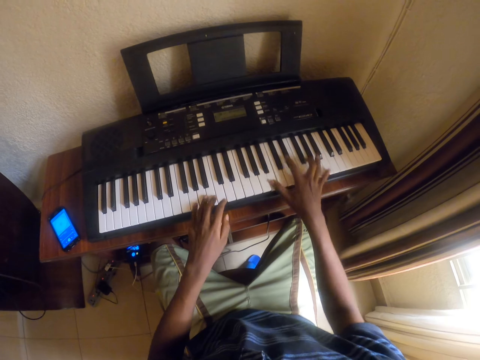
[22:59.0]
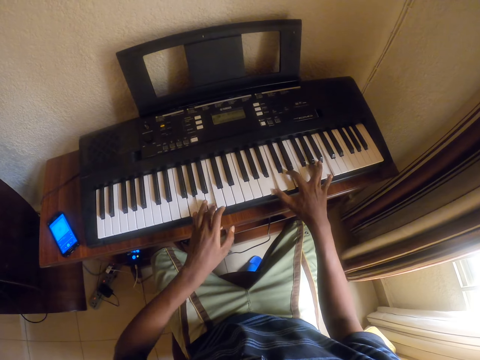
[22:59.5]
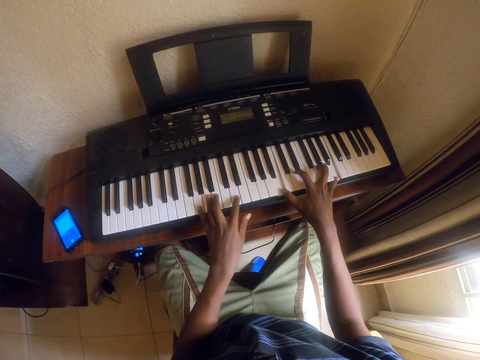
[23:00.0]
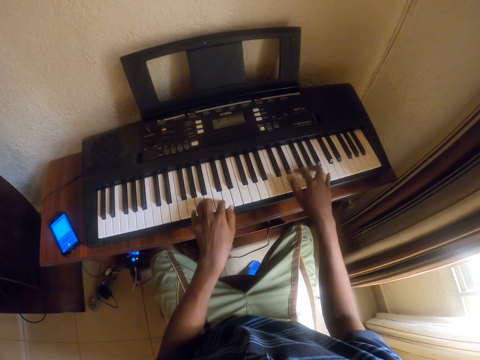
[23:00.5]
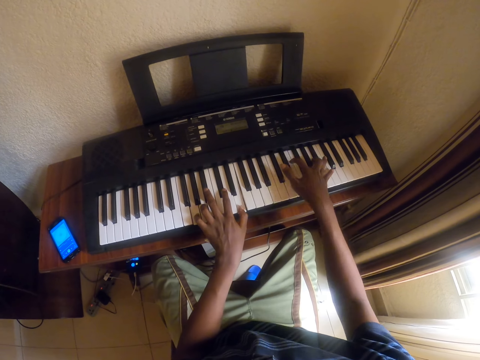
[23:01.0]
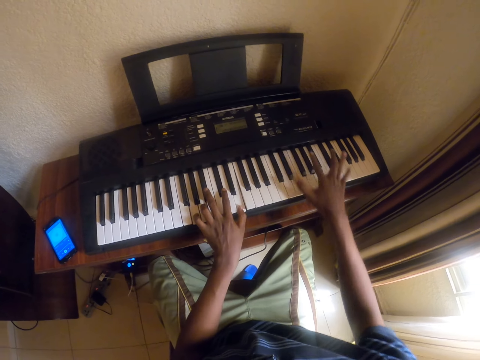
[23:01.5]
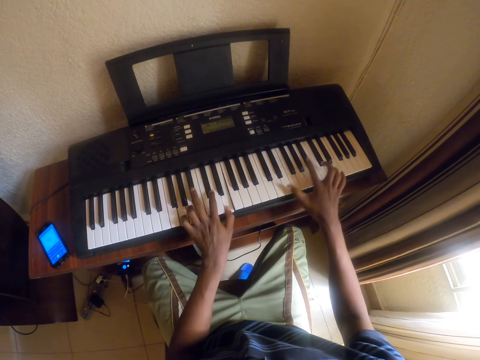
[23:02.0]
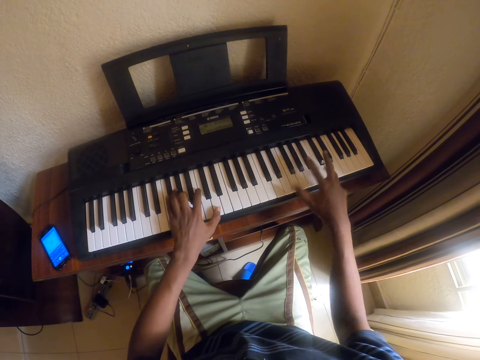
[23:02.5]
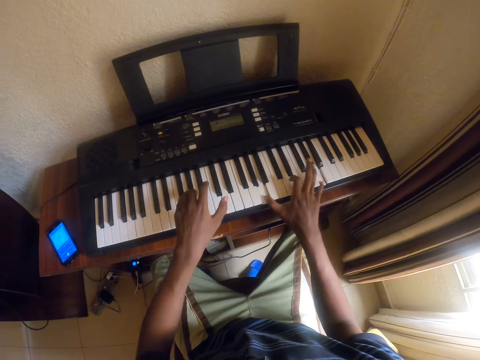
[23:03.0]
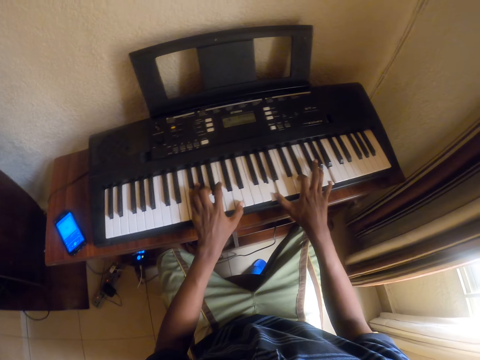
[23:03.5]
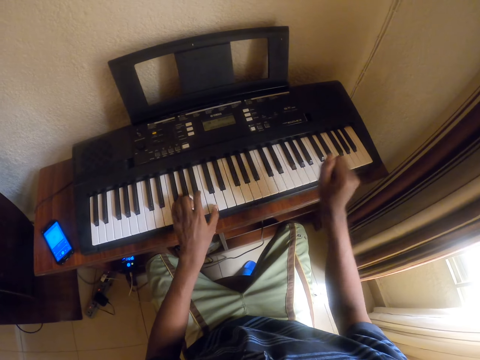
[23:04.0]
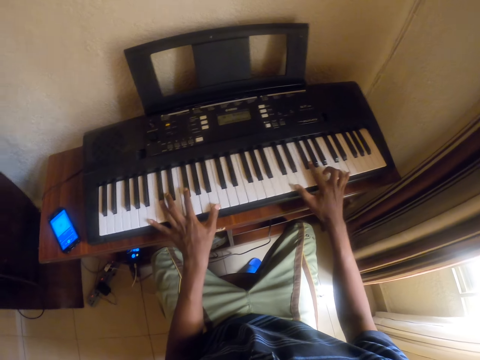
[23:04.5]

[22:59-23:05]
The camera wearer plays the piano with both hands.

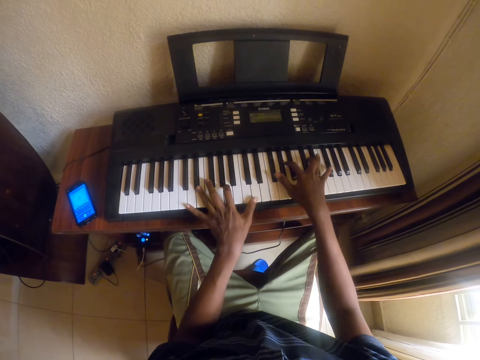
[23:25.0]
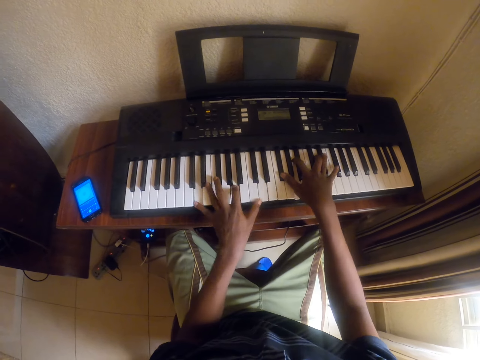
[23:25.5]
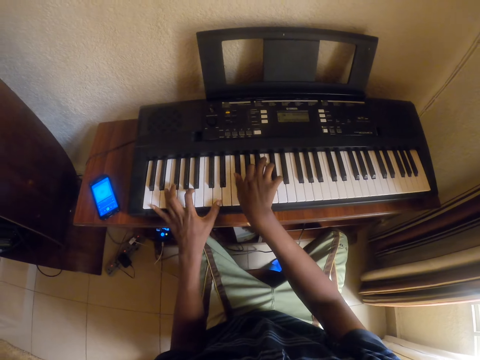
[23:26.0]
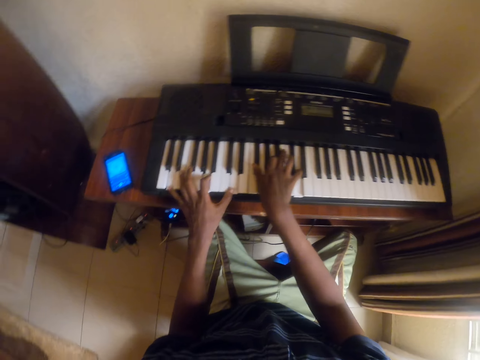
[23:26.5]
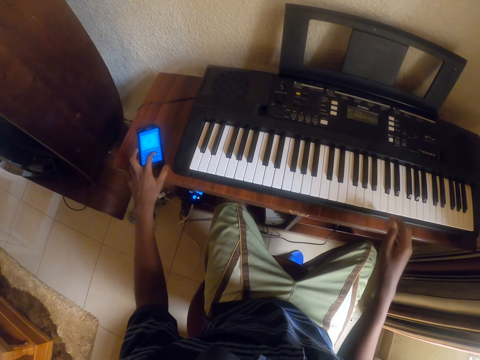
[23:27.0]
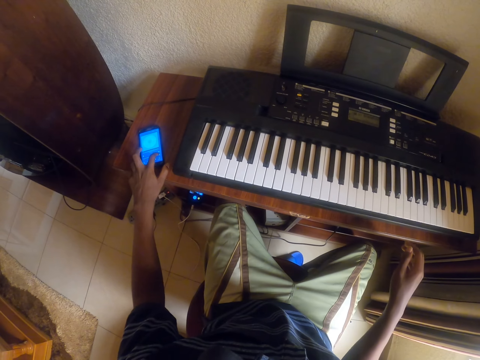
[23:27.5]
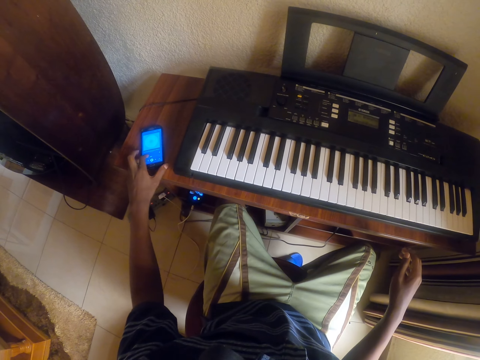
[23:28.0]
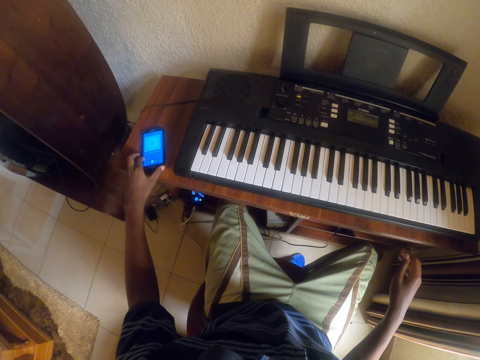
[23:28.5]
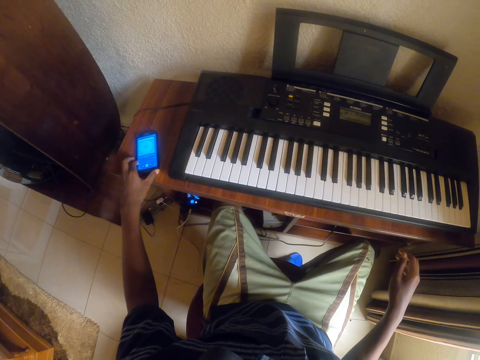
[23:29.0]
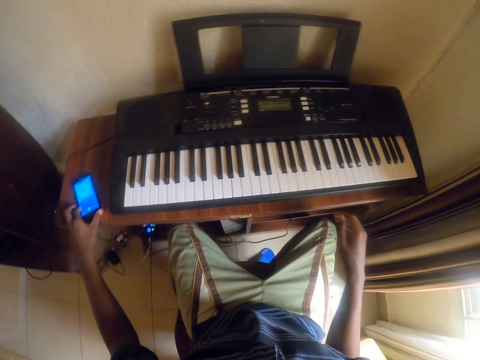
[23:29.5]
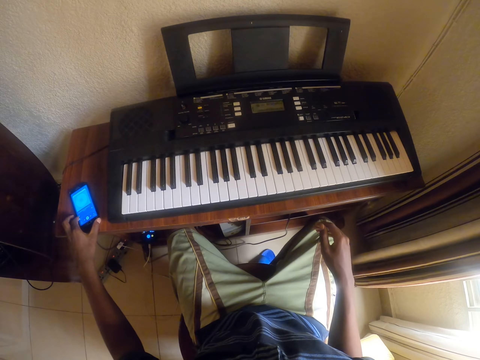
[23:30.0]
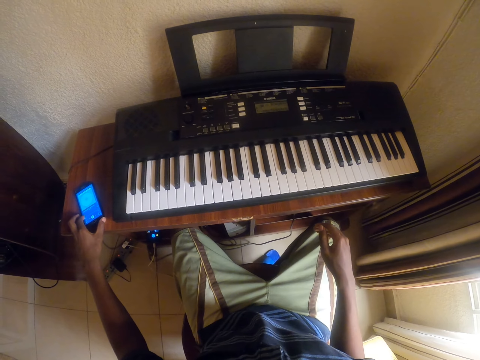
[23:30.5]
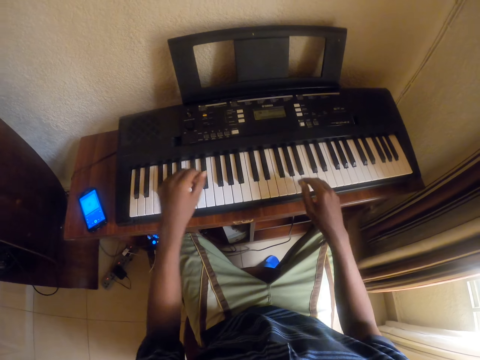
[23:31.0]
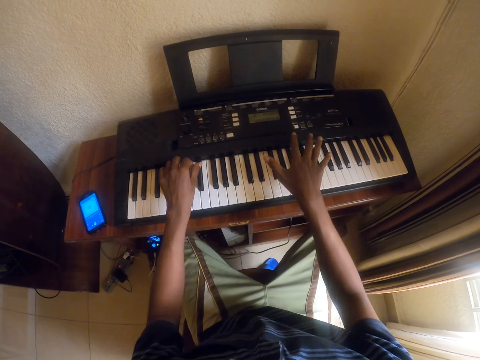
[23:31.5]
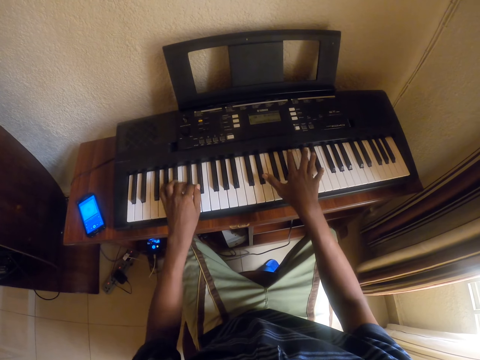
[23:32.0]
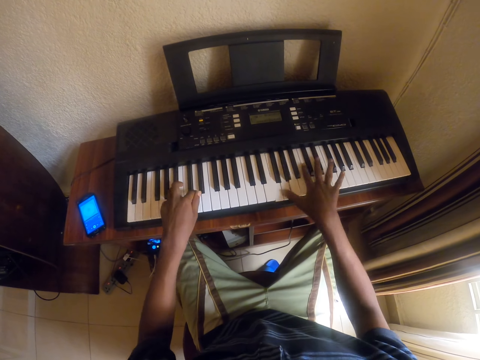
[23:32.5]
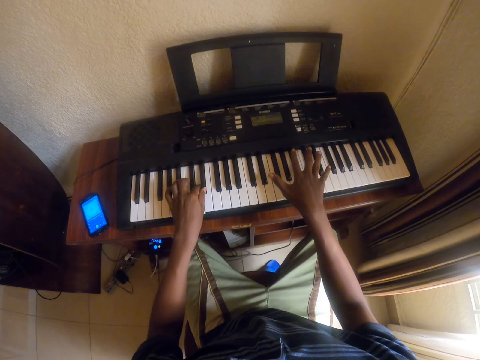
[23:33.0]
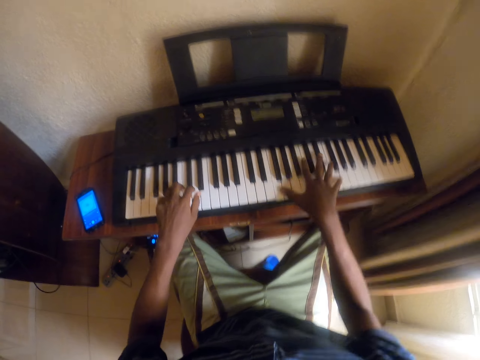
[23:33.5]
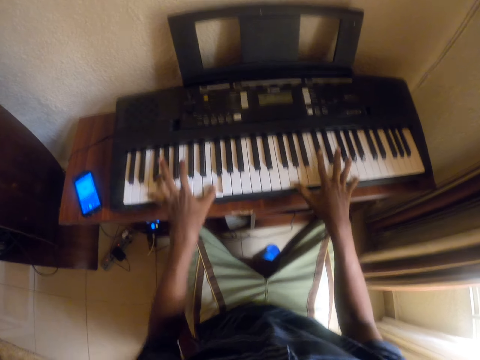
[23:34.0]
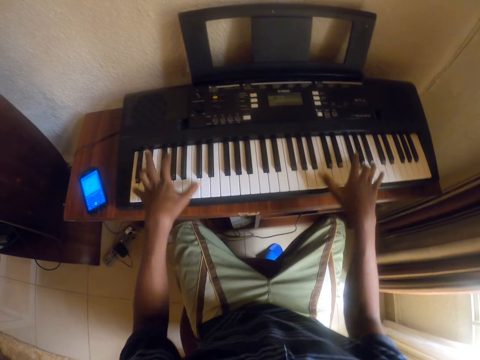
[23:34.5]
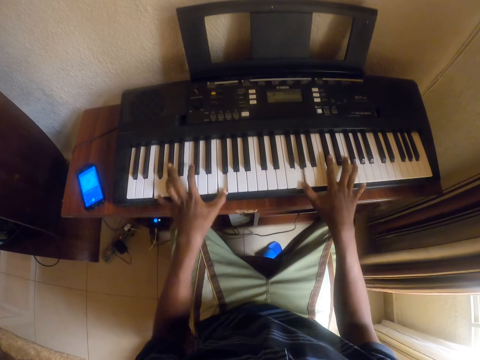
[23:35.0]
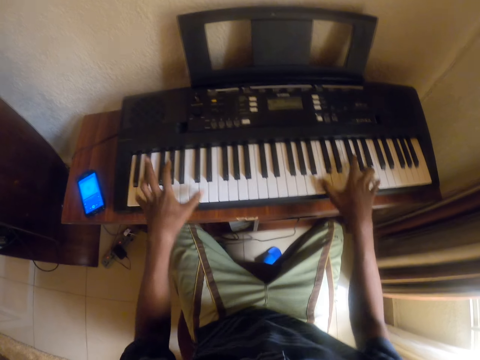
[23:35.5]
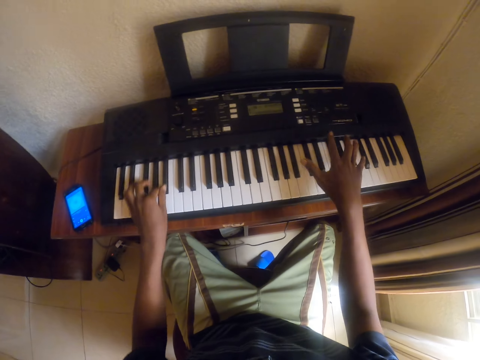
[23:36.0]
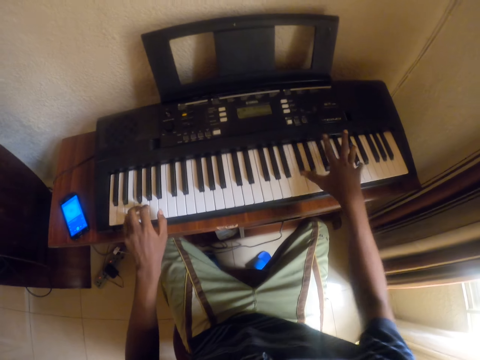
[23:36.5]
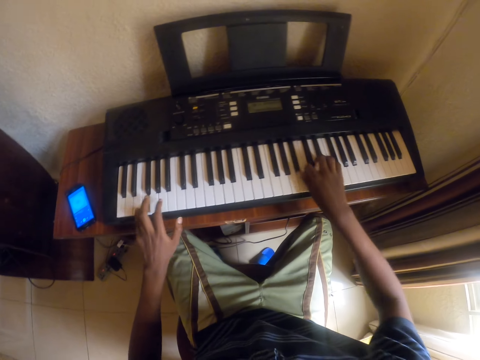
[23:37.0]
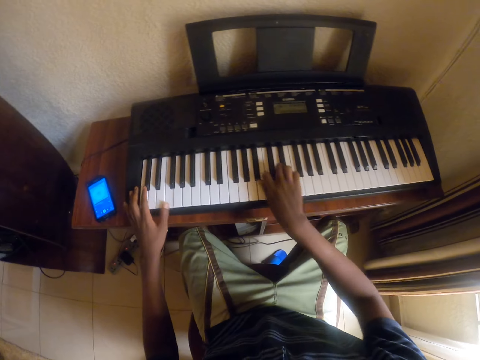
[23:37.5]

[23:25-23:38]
The camera wearer clicks on the cell phone on the table. They play the piano.

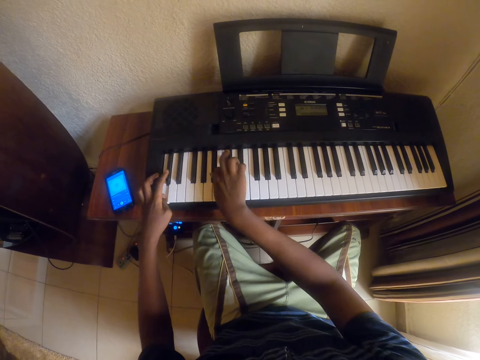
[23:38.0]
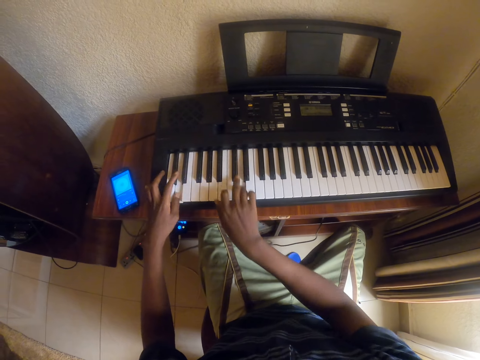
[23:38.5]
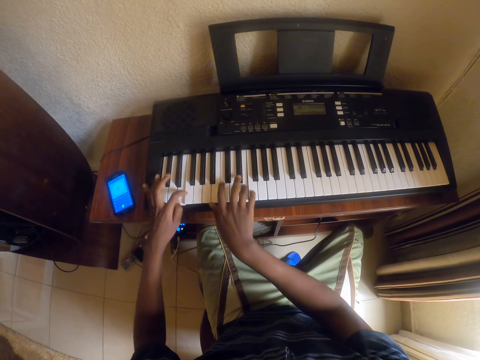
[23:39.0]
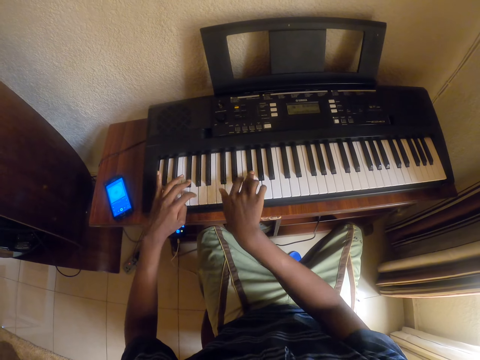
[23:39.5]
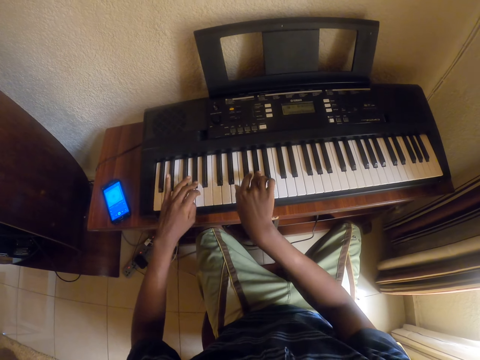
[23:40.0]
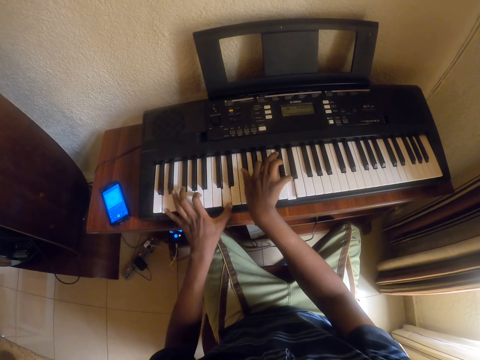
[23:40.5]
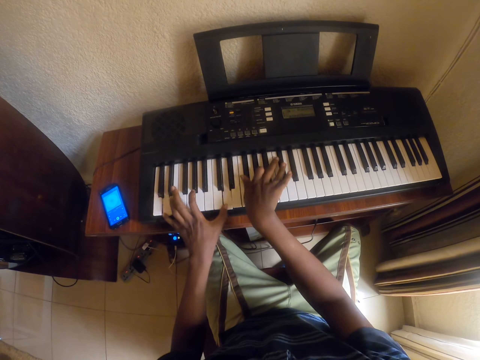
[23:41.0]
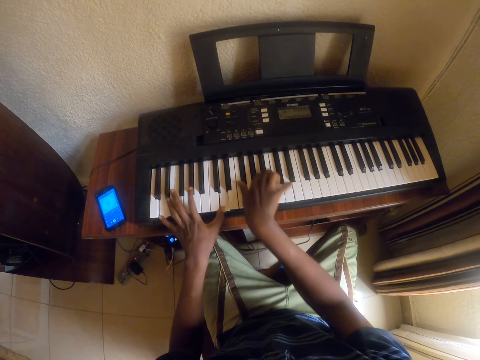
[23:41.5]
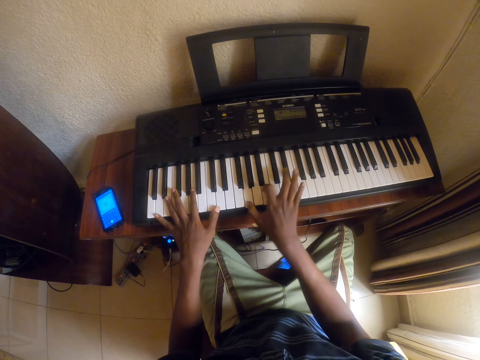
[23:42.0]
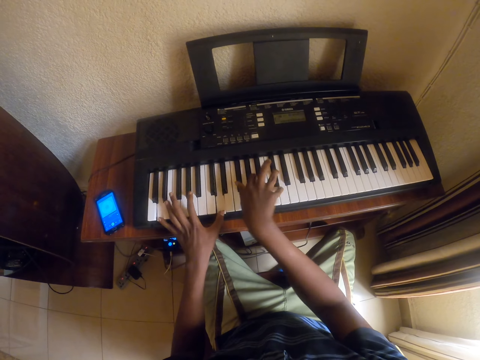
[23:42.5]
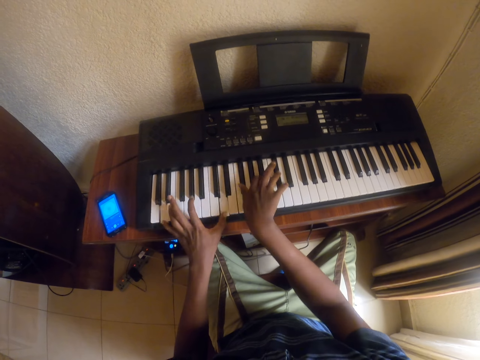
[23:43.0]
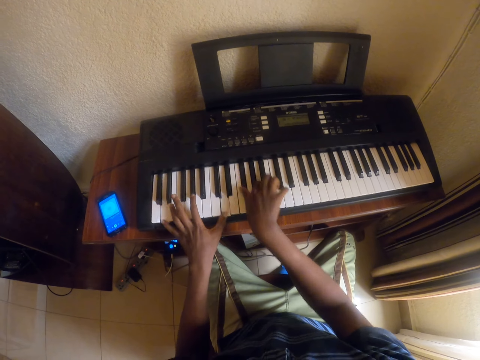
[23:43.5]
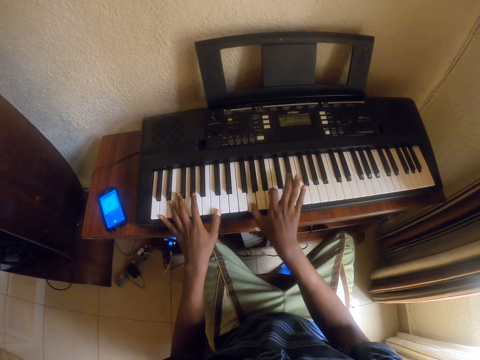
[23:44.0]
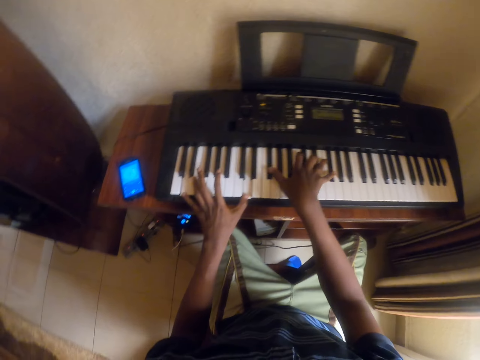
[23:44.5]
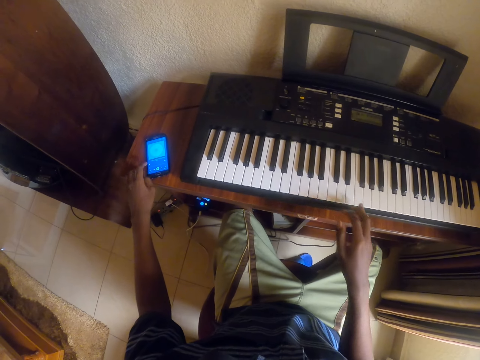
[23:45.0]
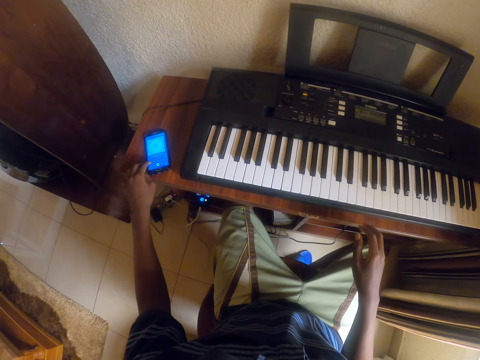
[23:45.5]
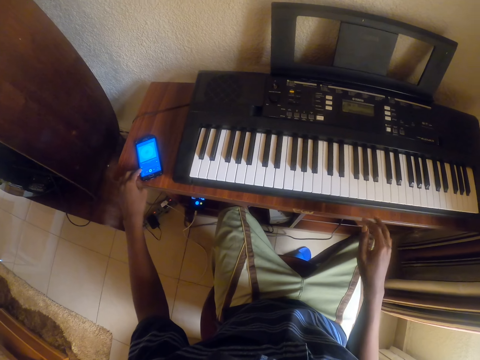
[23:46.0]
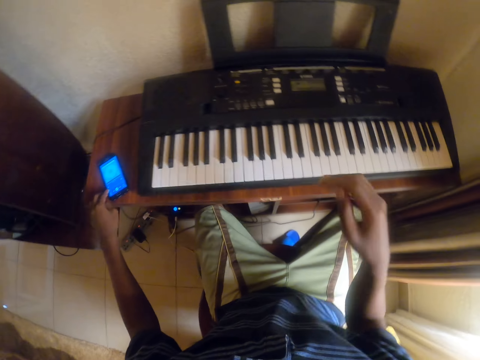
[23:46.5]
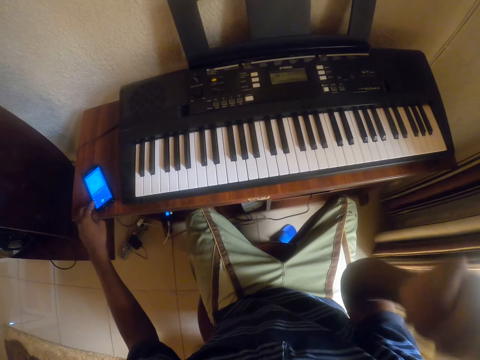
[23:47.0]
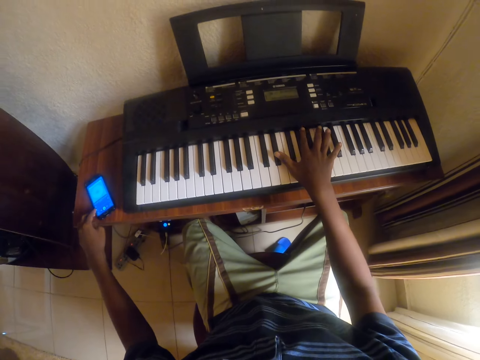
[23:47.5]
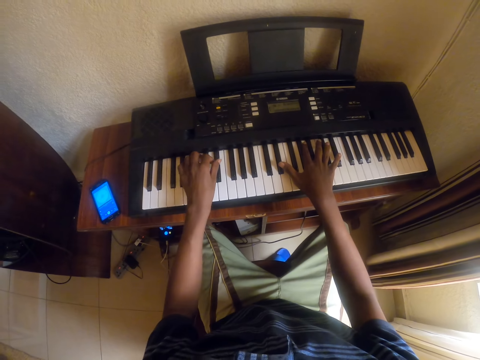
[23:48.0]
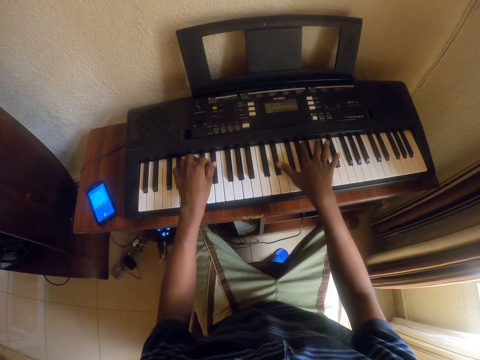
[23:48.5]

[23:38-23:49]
The camera wearer clicks on the cell phone on the table.
